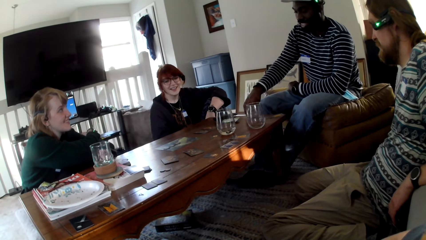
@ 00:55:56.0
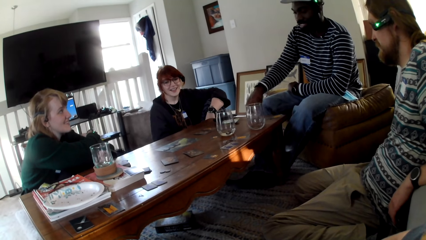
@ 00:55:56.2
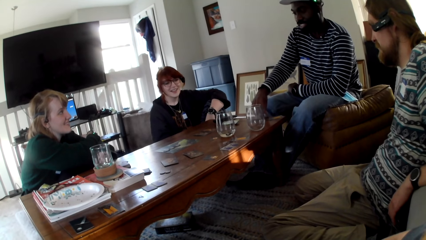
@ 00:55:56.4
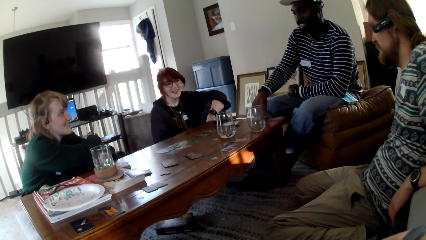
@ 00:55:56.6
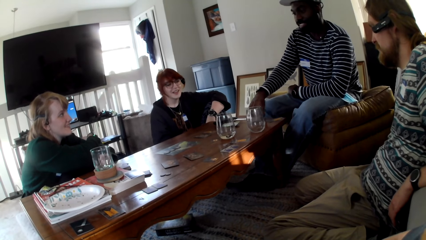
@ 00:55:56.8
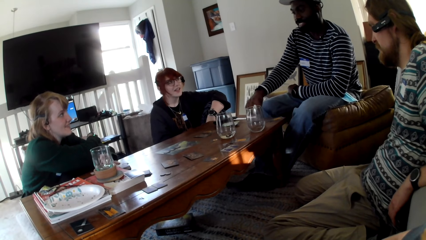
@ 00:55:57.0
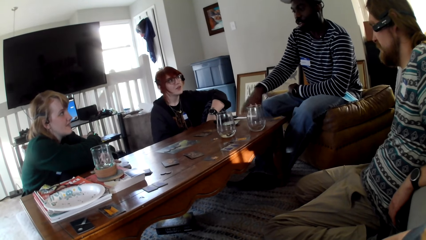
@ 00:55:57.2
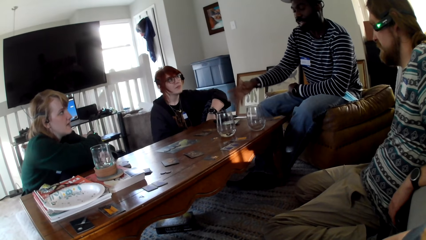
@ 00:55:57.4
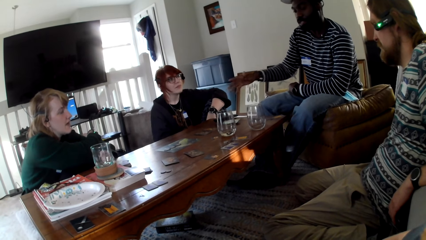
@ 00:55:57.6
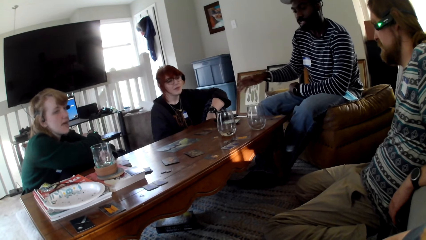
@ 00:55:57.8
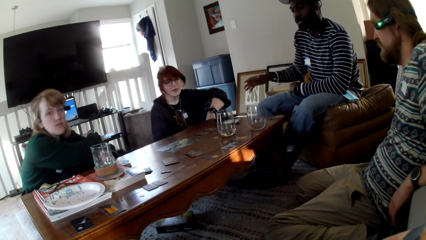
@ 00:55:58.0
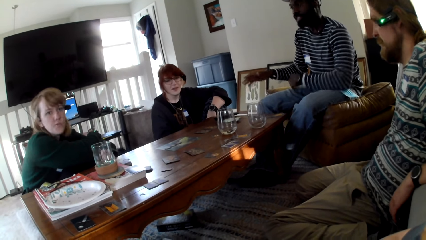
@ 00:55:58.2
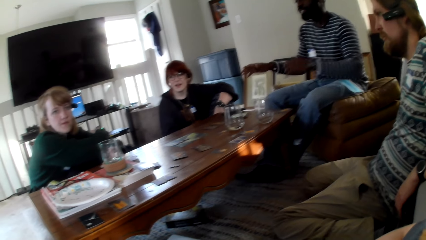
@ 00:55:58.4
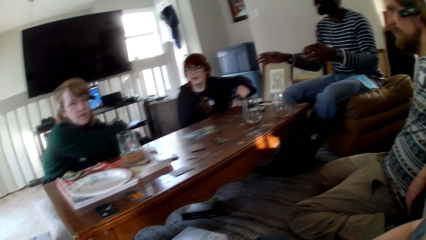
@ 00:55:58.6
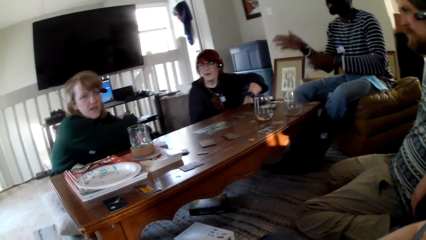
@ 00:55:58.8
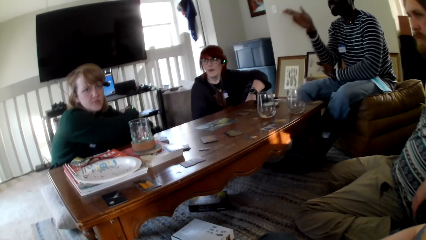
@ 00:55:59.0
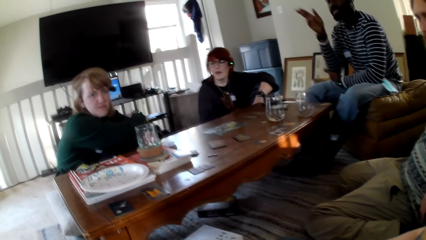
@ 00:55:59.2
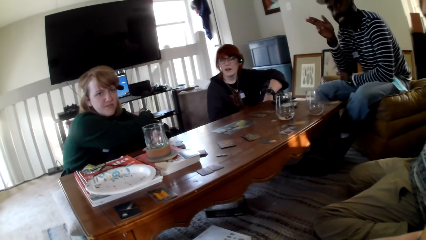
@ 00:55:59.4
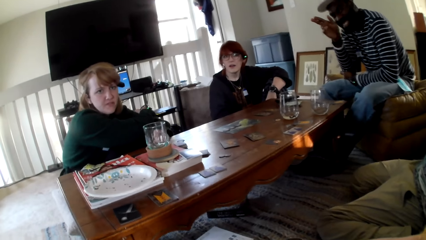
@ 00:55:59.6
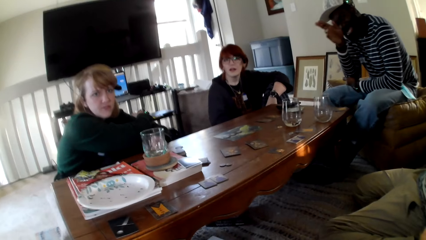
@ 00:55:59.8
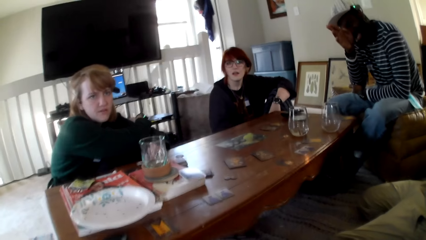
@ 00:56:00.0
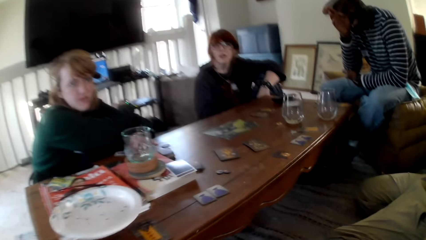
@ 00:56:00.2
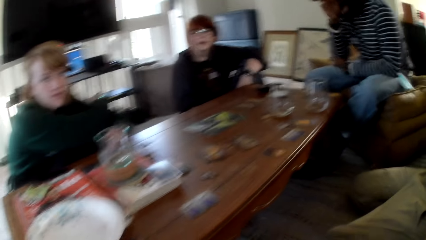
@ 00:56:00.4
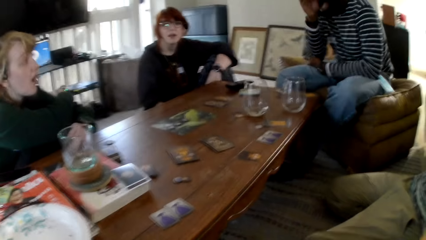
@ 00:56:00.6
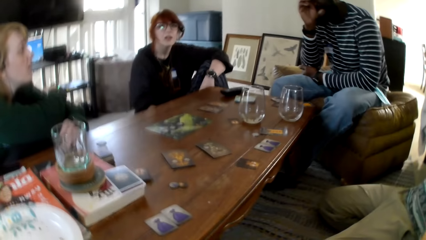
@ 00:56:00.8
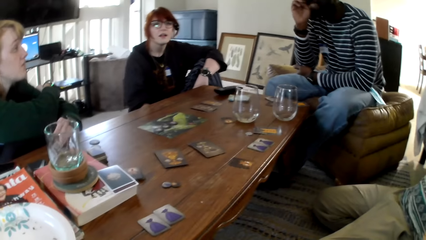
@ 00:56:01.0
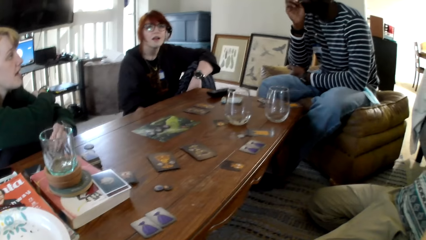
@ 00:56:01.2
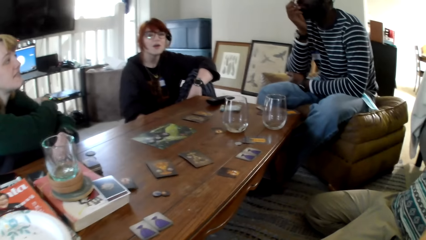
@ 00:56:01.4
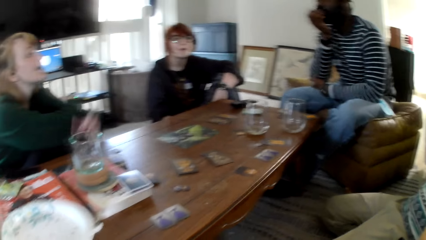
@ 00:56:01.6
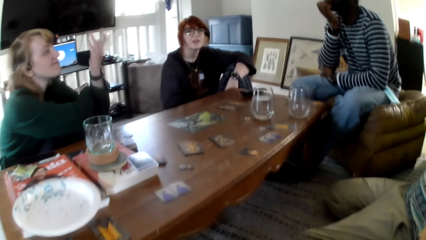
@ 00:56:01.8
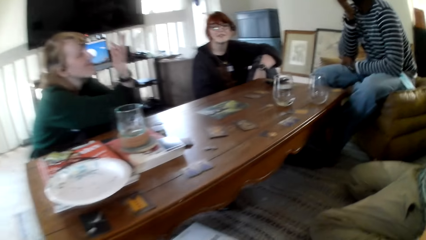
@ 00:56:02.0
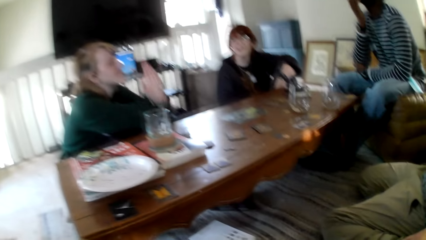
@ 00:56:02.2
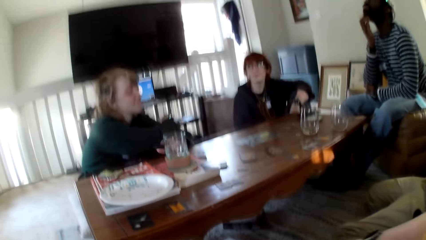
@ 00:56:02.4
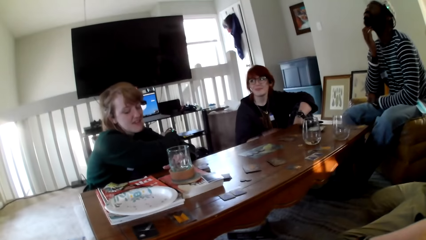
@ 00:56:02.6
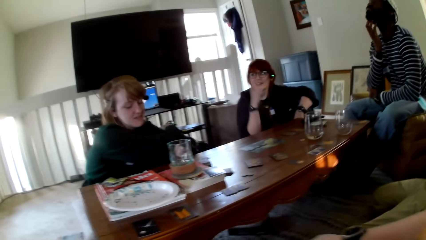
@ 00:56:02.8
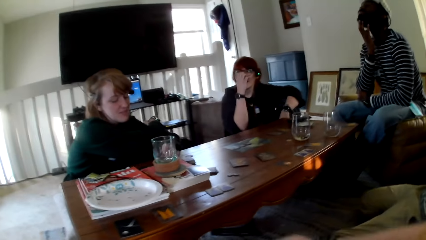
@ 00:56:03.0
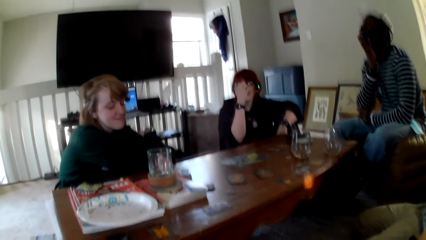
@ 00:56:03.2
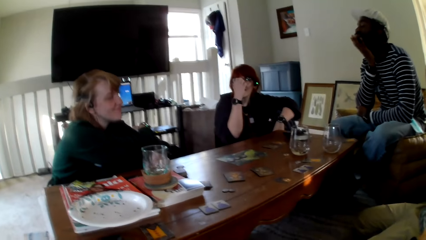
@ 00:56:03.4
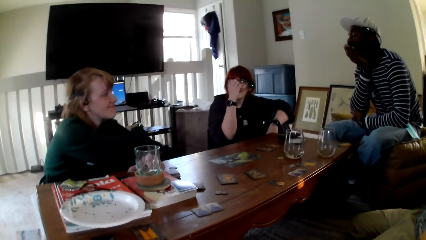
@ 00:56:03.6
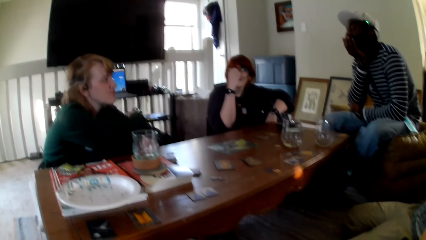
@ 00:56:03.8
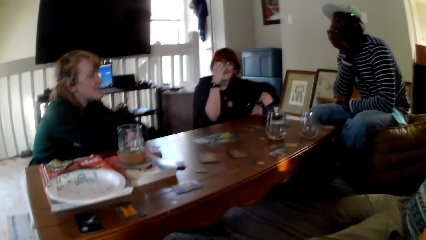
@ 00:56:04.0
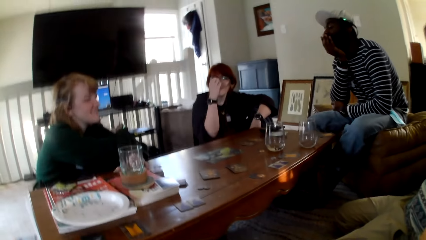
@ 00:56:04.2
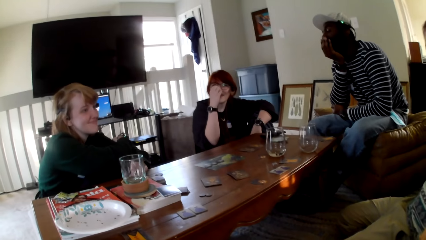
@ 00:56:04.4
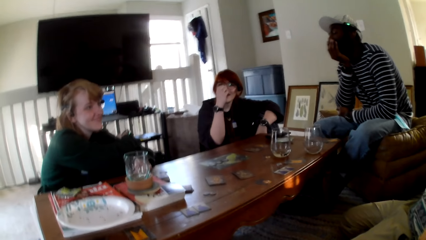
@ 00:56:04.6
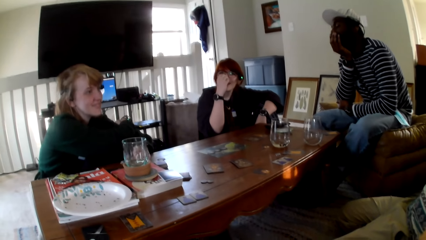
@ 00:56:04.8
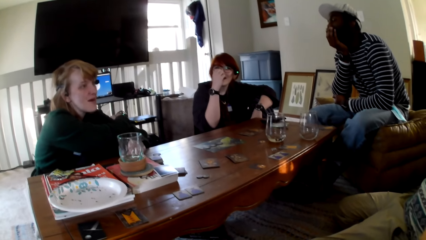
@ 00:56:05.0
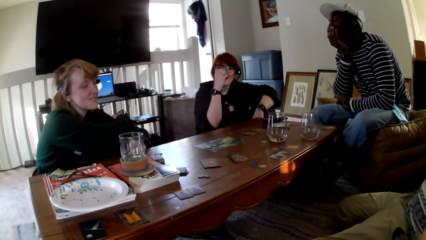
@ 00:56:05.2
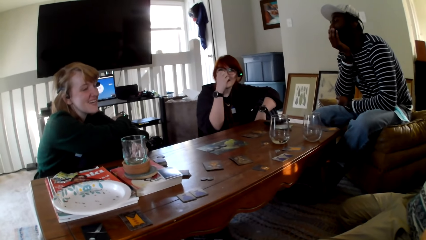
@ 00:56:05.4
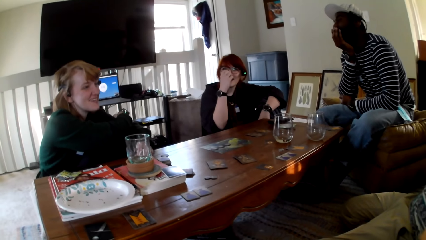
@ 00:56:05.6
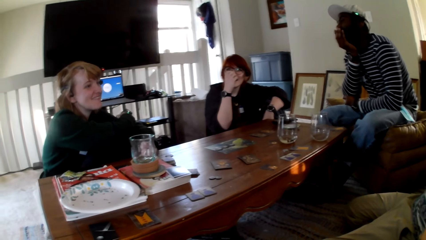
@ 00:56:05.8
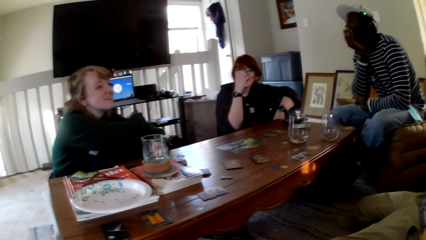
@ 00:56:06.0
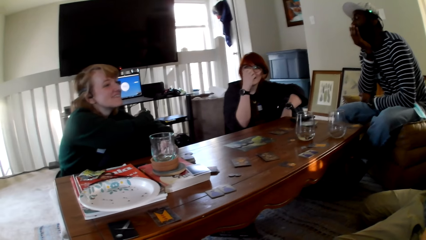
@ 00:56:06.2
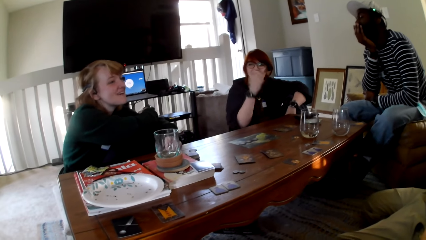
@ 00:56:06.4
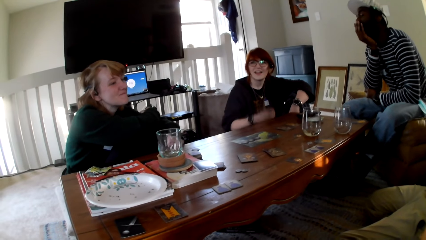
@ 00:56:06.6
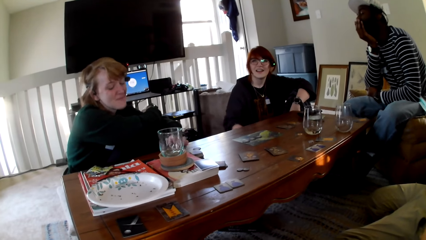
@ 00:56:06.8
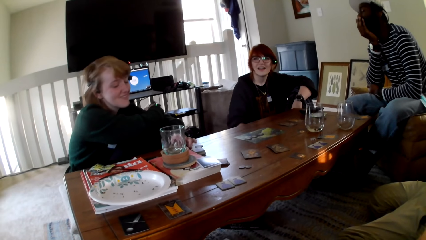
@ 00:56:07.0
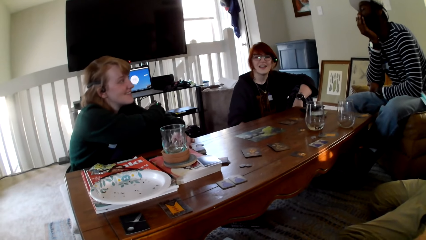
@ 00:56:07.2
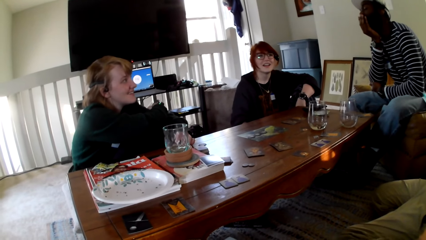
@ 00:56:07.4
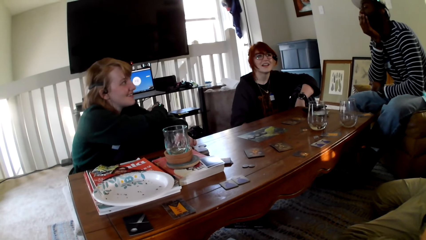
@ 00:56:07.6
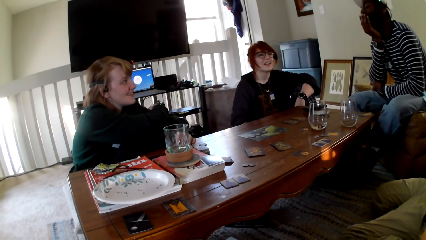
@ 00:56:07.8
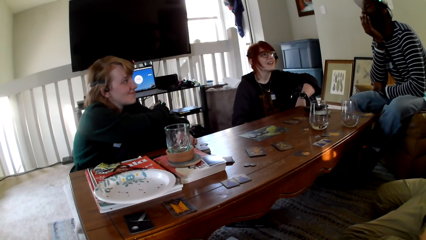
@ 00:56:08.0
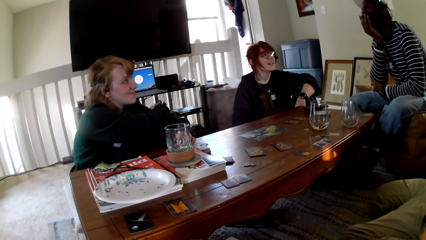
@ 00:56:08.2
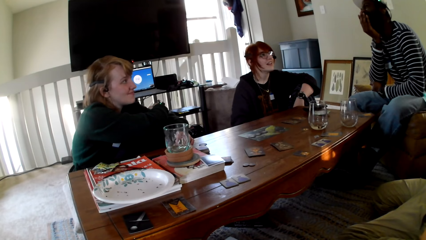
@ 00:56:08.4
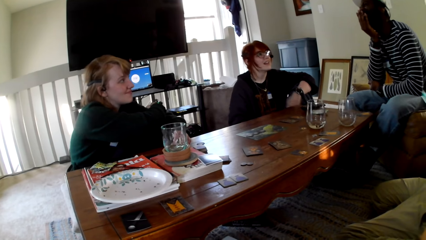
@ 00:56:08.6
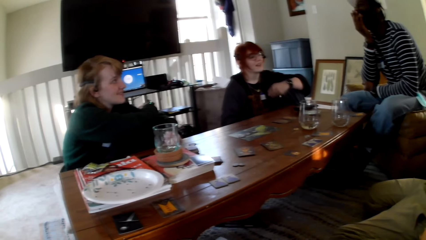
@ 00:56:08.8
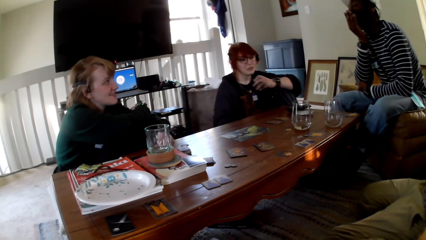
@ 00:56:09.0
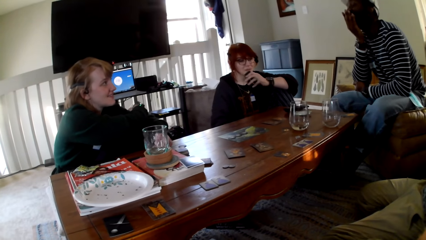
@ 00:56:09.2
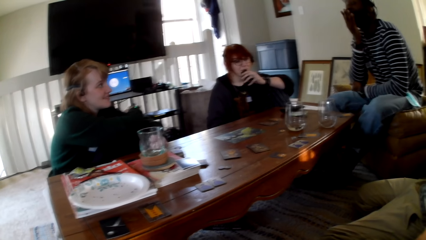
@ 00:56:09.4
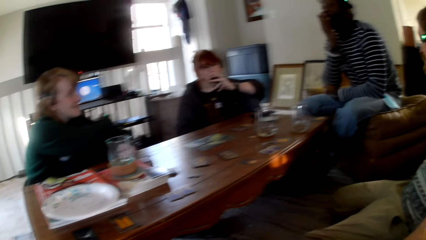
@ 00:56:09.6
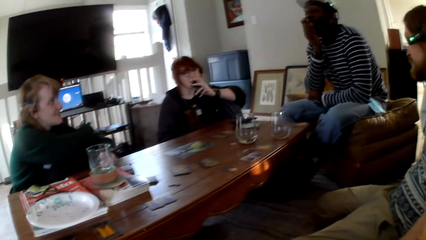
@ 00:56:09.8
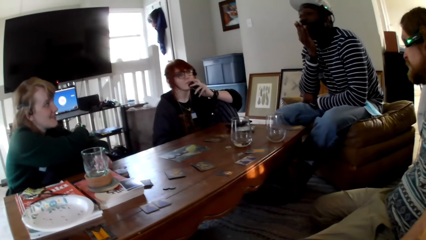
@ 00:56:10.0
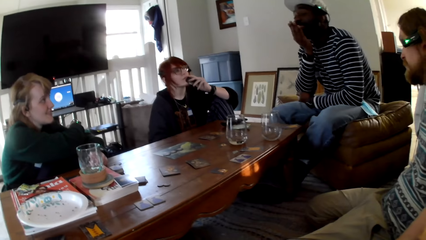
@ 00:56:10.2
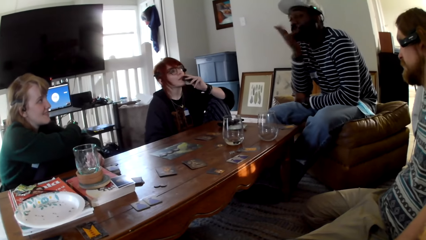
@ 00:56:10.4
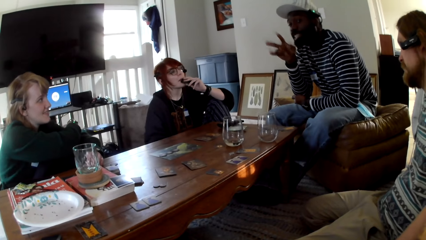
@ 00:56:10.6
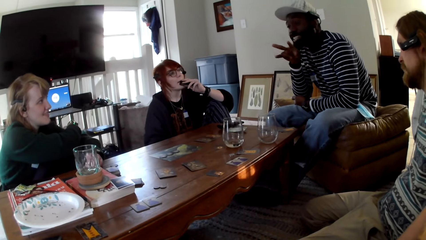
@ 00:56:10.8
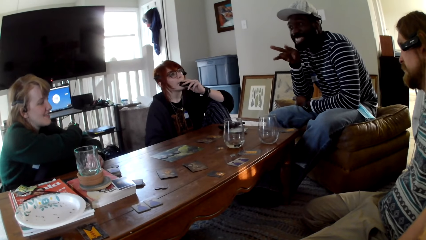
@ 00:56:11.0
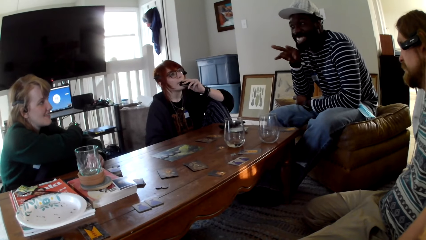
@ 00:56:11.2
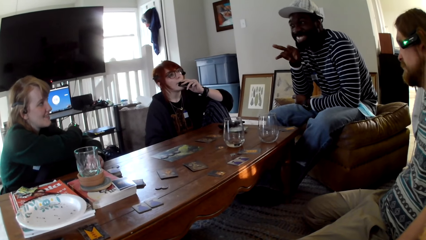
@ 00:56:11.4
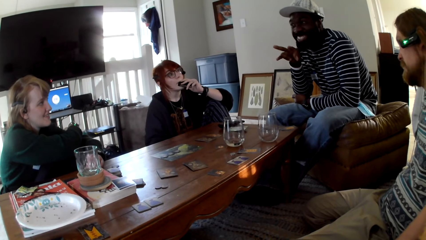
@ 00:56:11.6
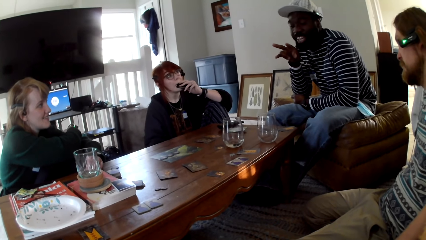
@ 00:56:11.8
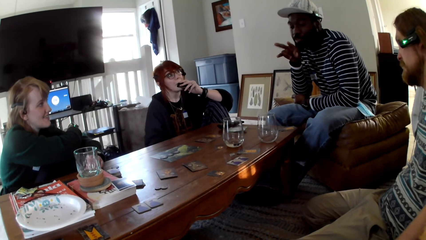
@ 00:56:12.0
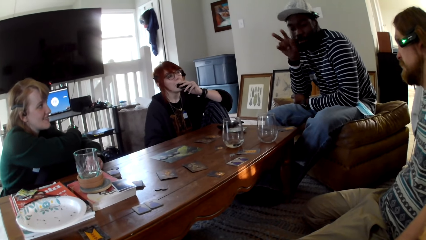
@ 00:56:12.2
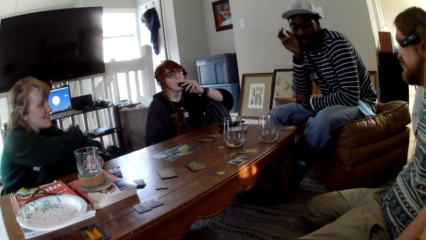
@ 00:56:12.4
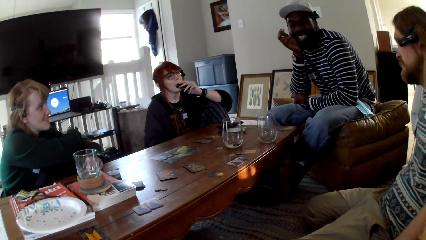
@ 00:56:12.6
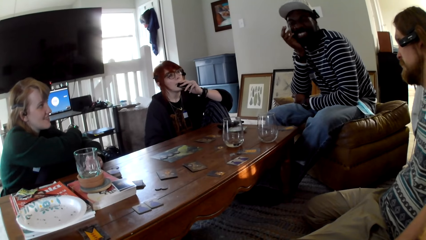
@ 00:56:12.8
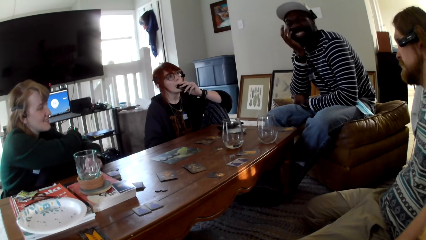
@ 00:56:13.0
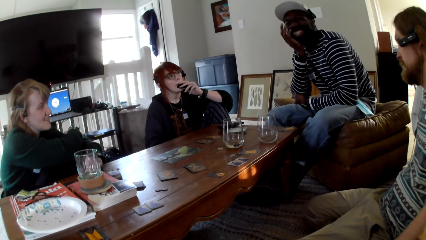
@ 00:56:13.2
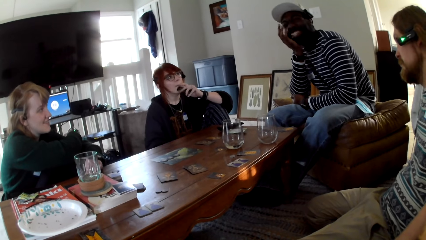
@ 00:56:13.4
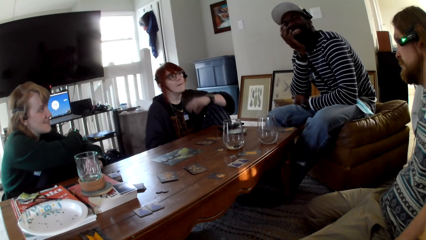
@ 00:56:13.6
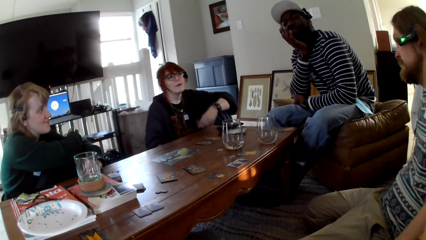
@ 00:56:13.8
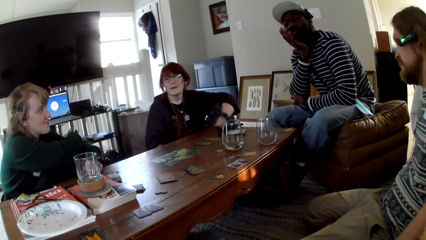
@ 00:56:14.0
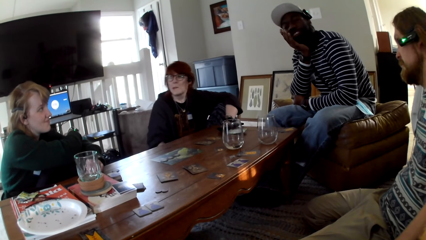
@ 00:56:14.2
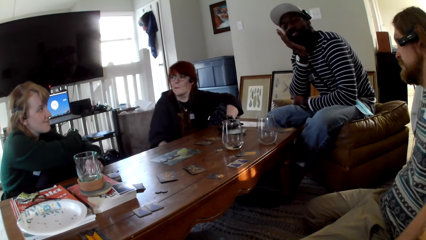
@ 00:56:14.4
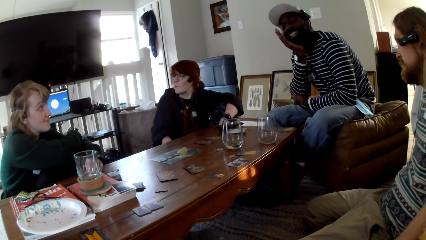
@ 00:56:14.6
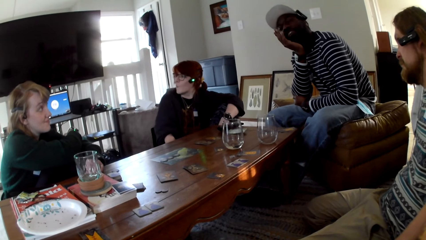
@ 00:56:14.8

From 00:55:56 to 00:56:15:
A person puts the cards on the table. The person moves his hands. A woman converses with a man. The camera wearer responds to the woman. The first woman, another woman, another man, the first man and the camera wearer converse. Another person moves her hands. Another person moves his hands. The first person moves. The first person talks. The first person moves his hands.
